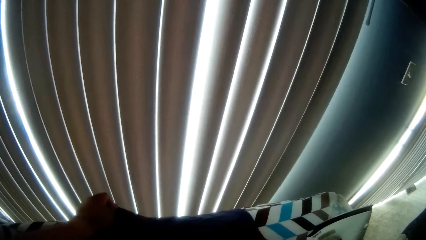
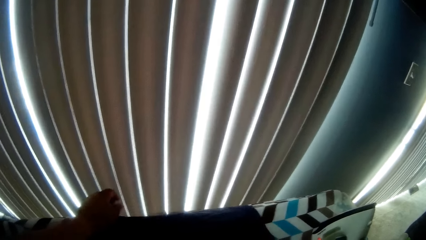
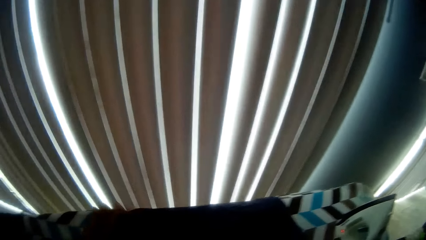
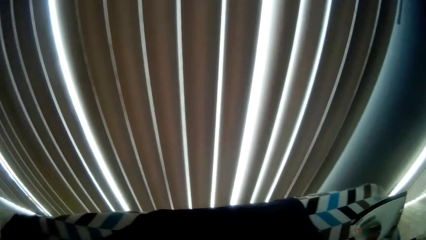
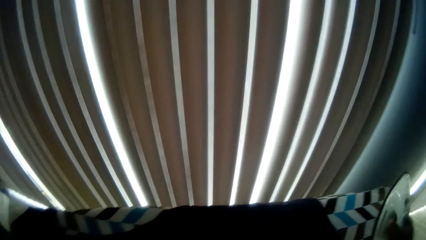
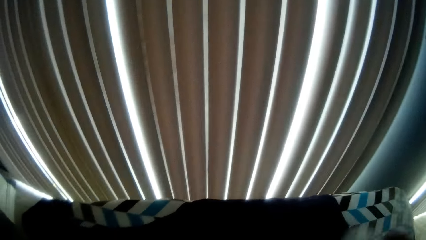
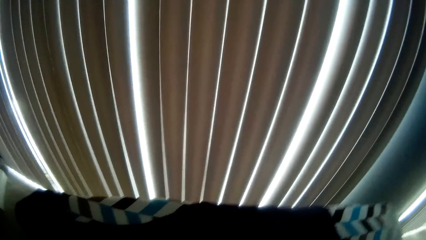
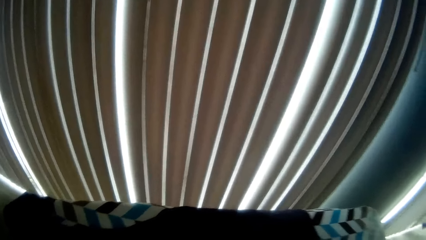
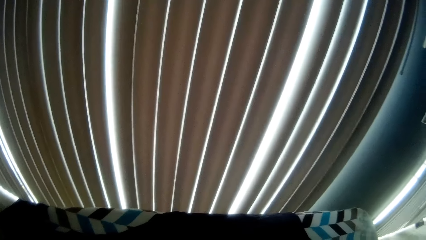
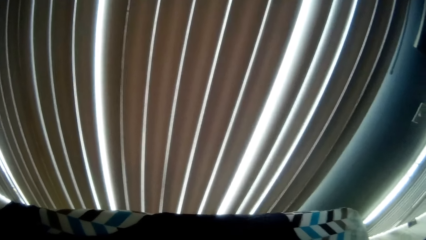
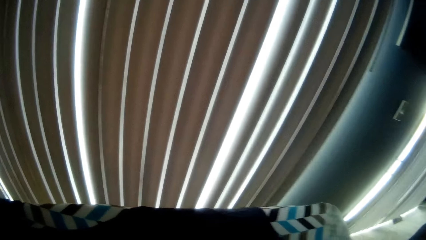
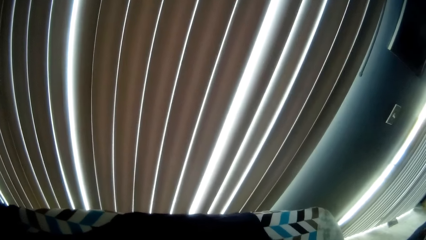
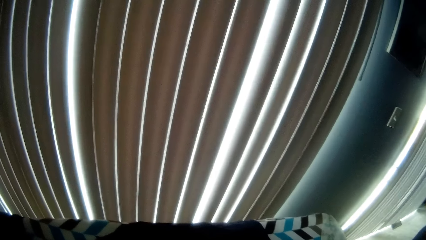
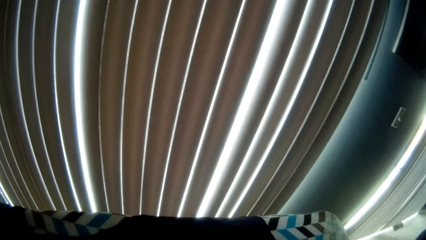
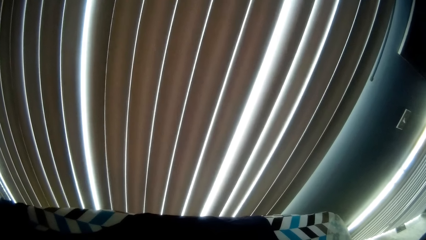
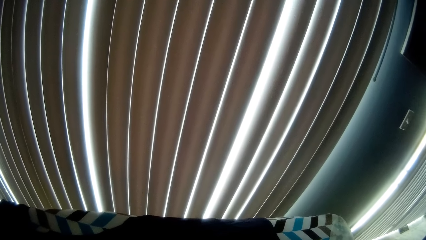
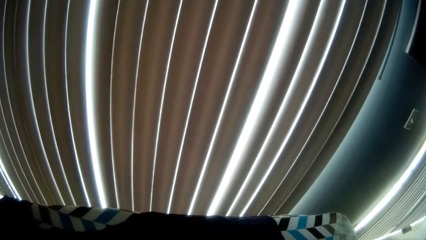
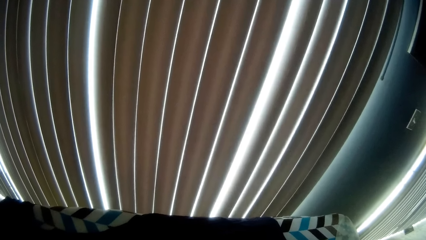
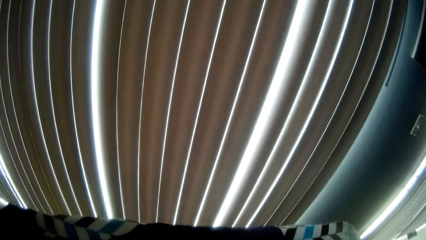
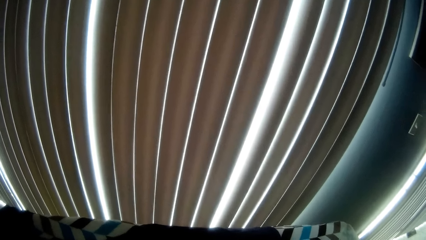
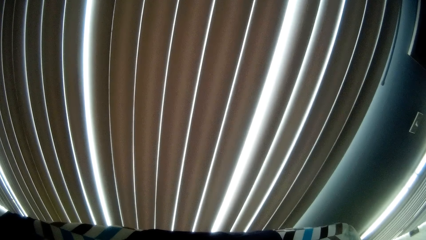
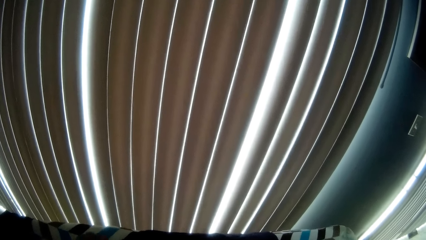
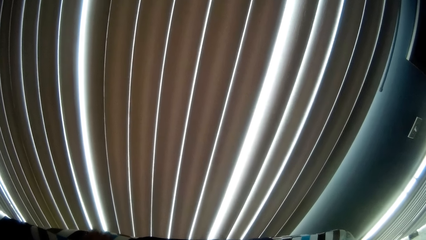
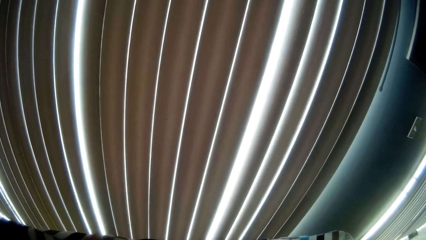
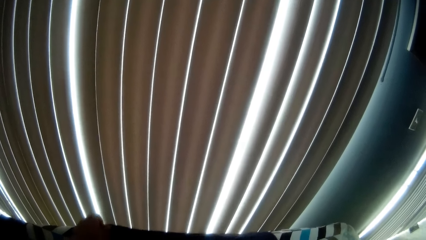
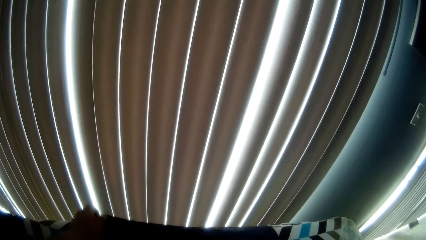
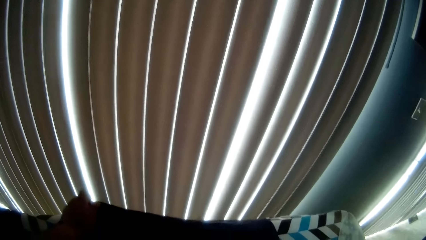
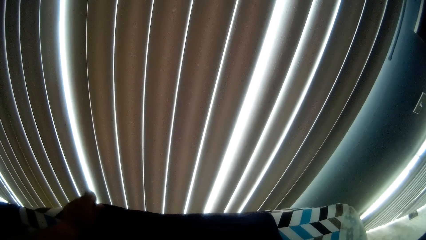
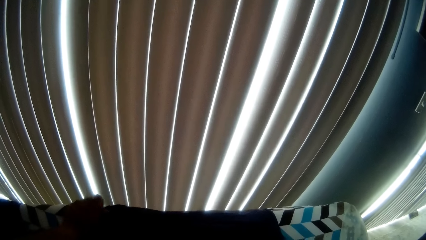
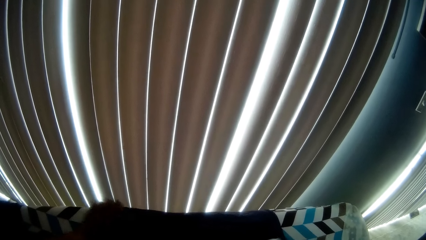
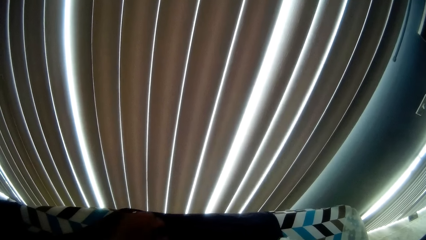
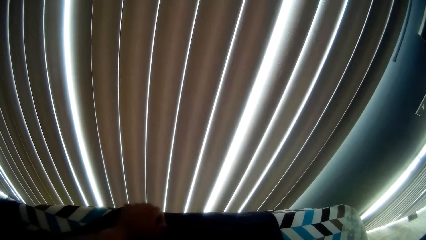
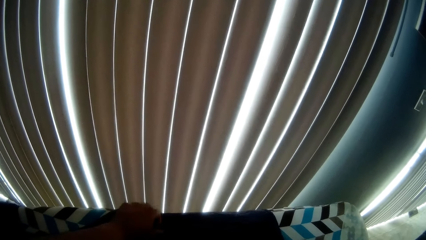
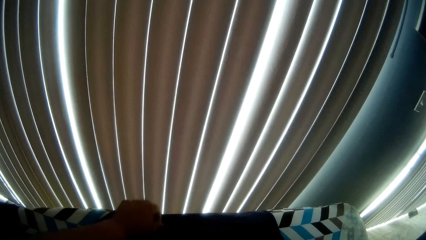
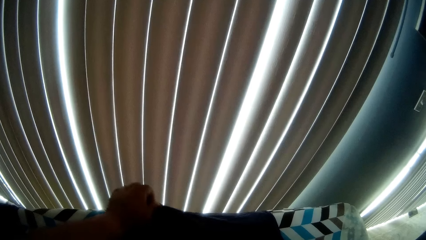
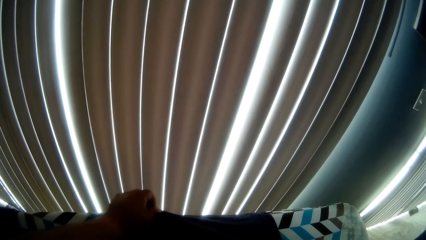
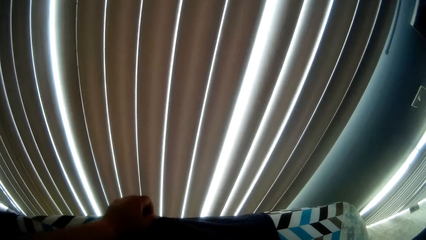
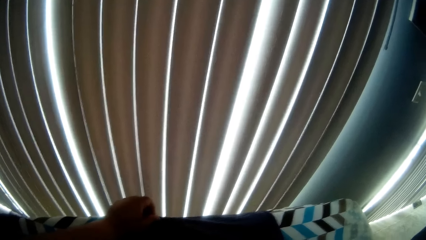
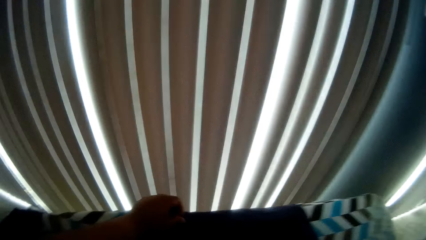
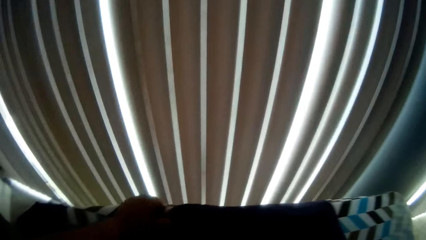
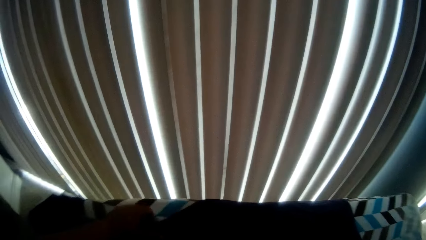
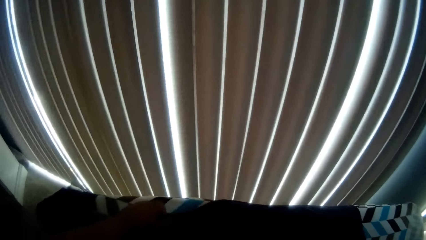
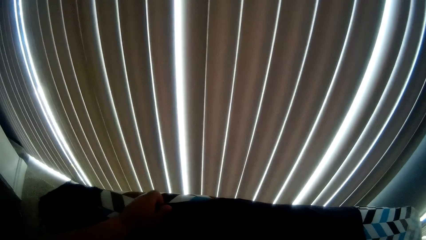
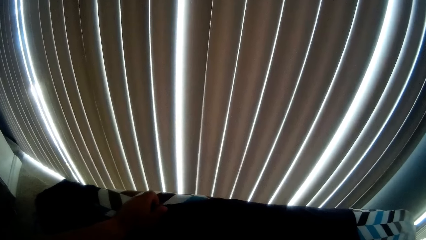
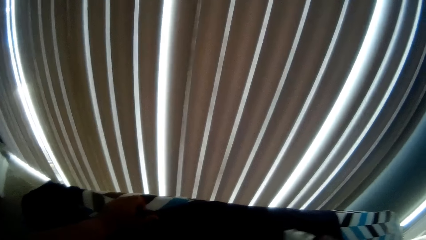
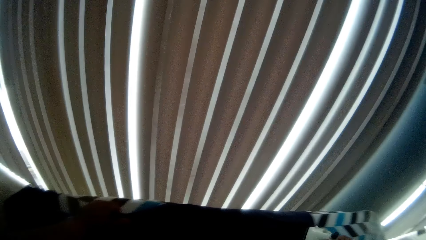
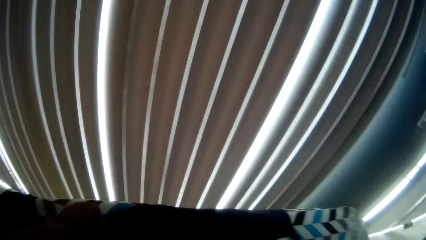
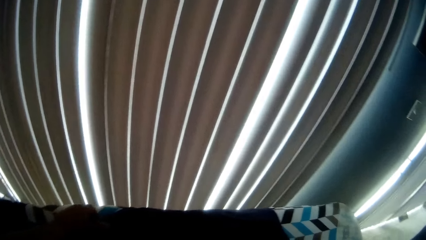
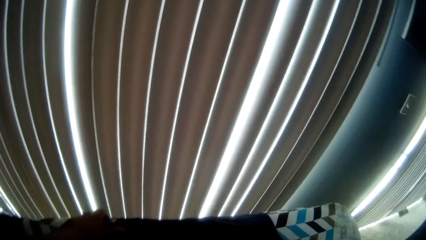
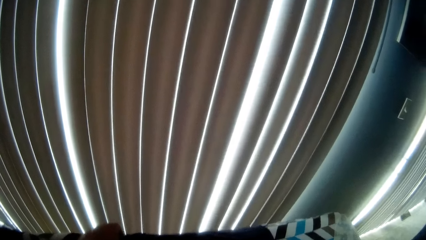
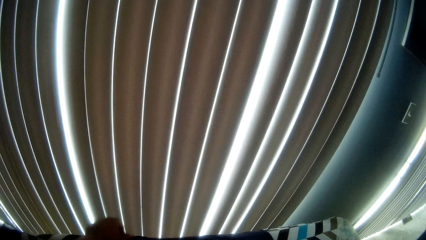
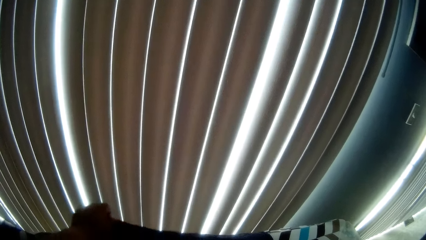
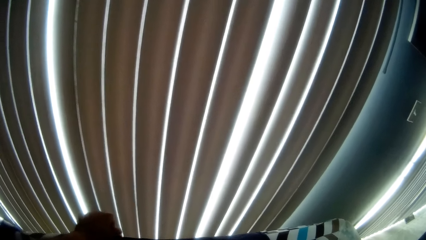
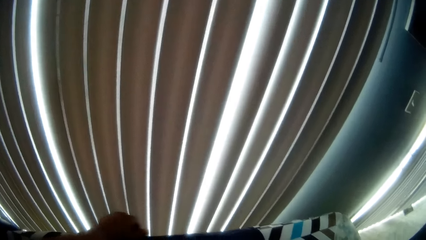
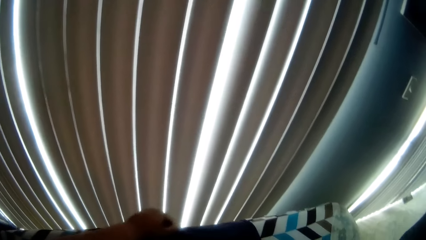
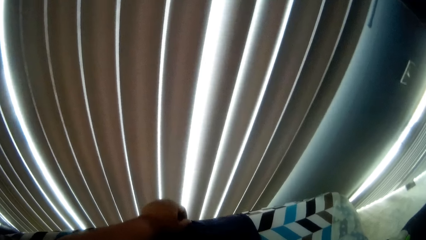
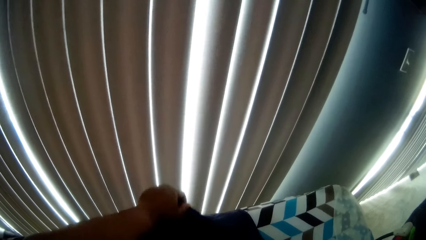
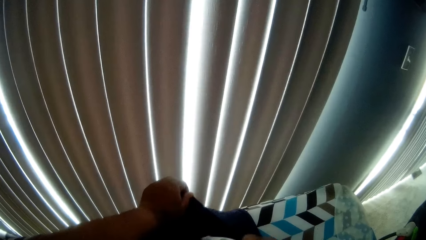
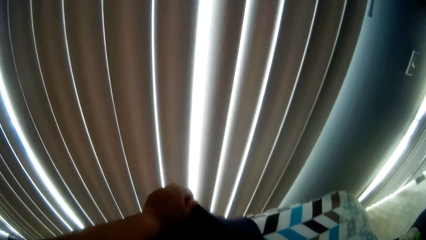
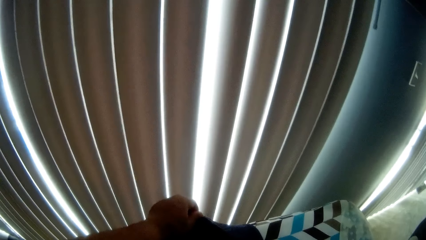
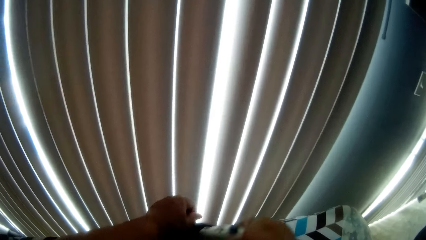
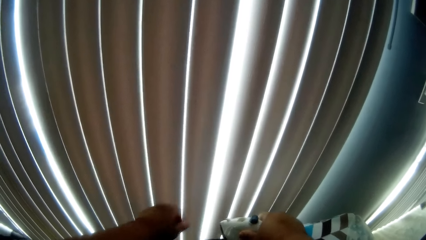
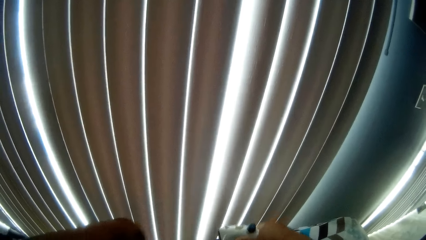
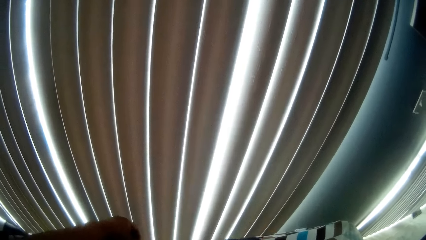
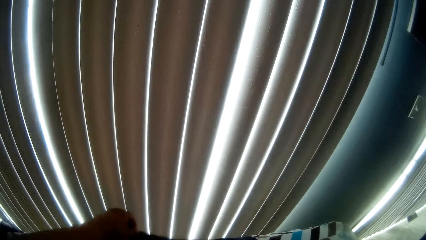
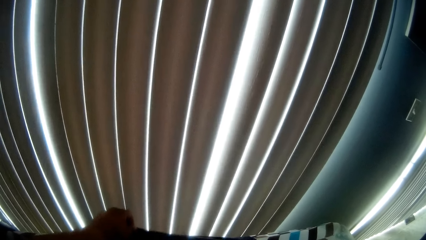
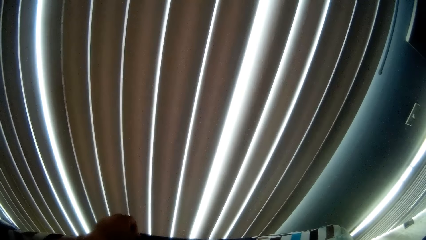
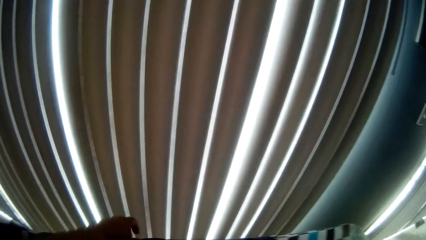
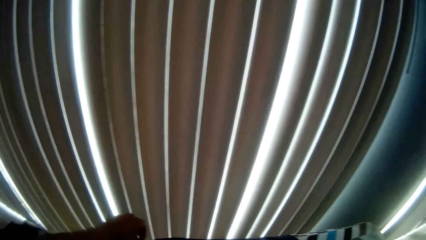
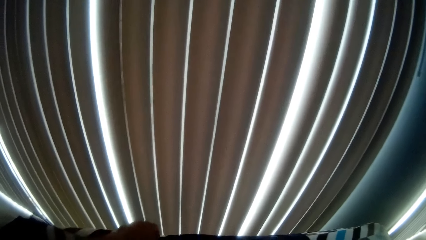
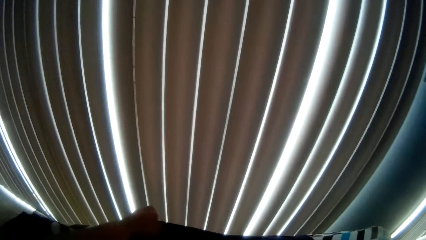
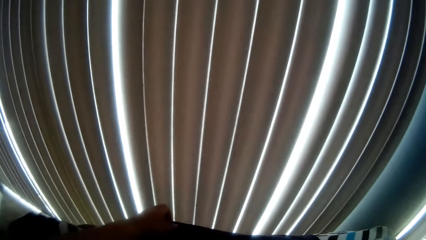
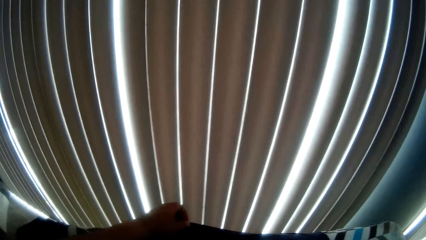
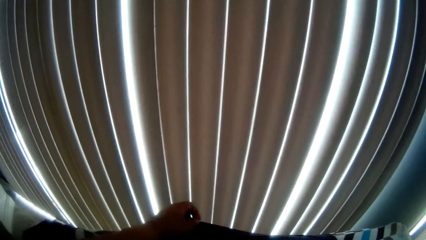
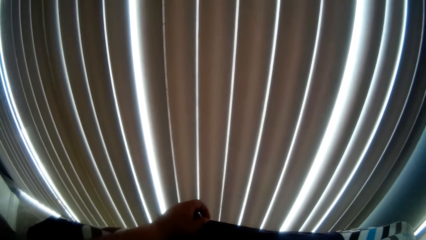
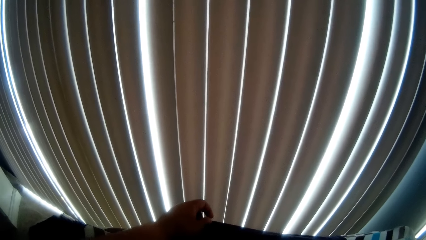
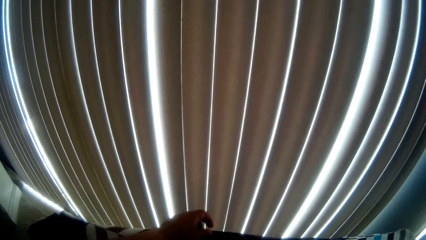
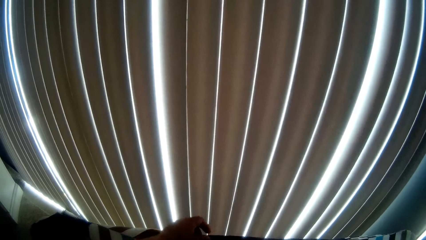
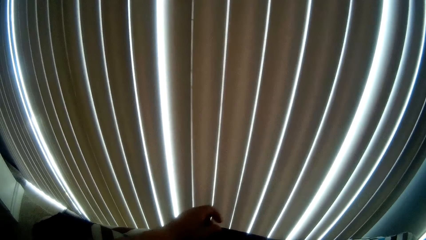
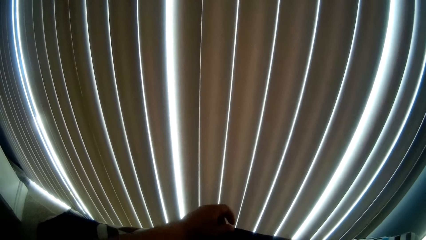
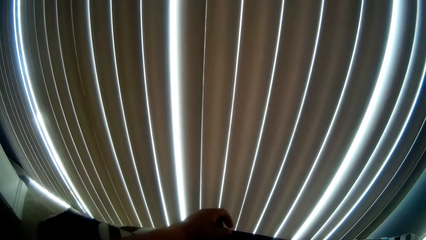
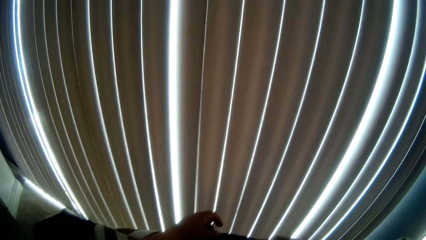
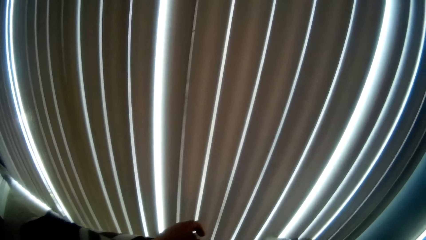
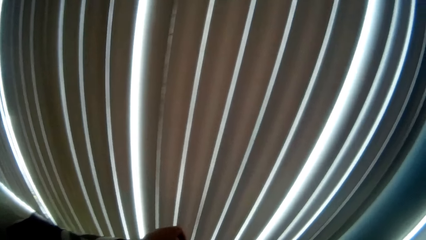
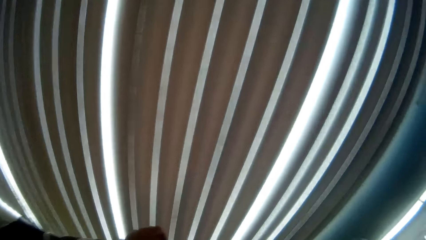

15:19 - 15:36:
The camera wearer picks up the iron with his right hand. He irons the shirt. He adjusts the shirt. He lifts the shirt. He adjusts the shirt. He irons the shirt. He talks. He adjusts the shirt. He irons the shirt.
